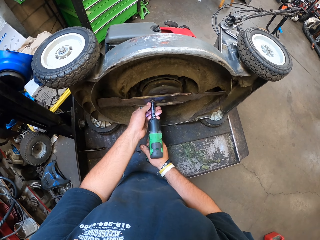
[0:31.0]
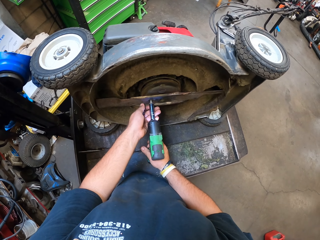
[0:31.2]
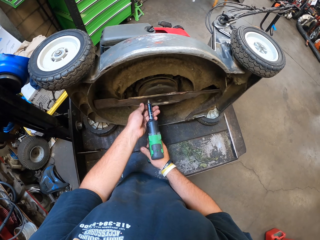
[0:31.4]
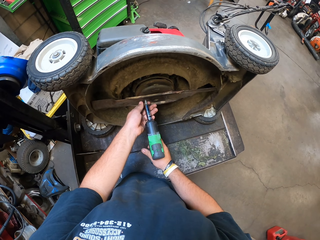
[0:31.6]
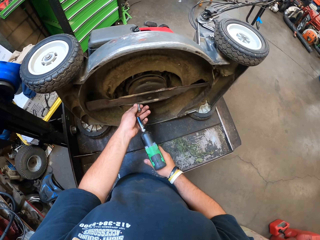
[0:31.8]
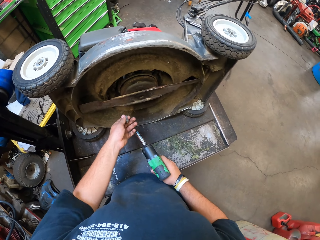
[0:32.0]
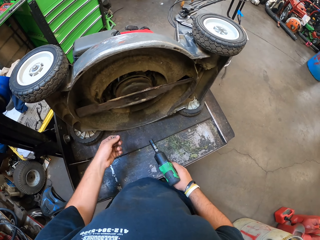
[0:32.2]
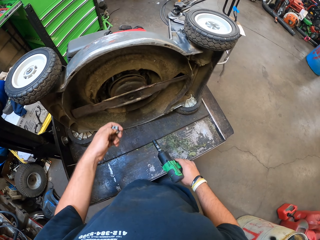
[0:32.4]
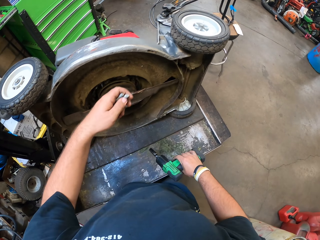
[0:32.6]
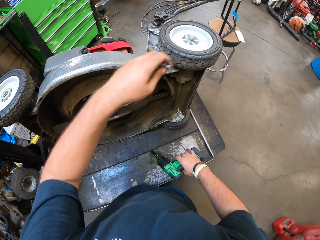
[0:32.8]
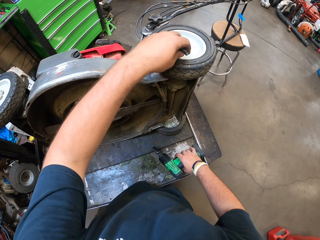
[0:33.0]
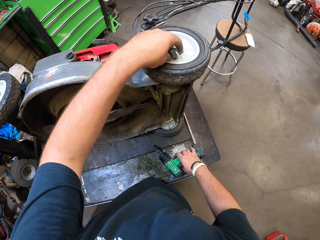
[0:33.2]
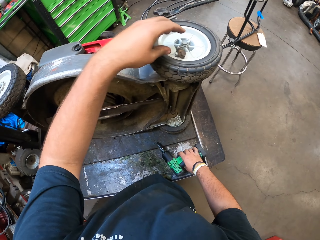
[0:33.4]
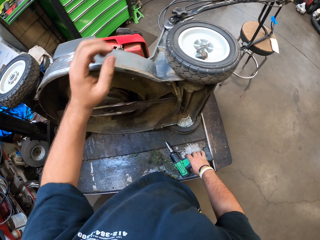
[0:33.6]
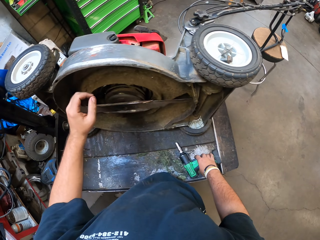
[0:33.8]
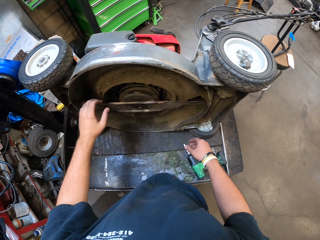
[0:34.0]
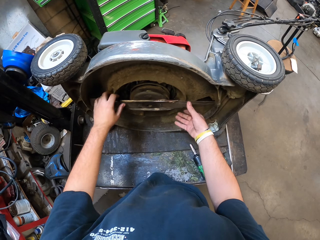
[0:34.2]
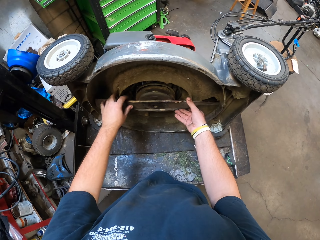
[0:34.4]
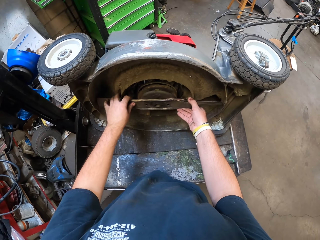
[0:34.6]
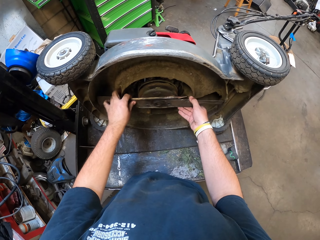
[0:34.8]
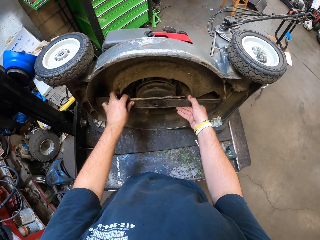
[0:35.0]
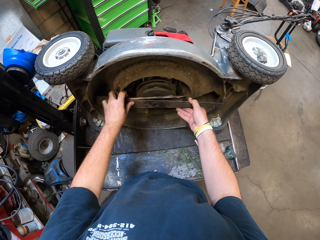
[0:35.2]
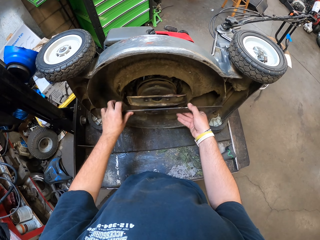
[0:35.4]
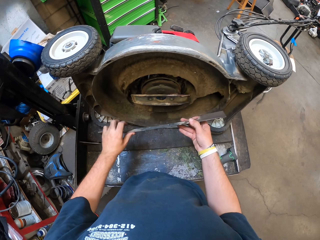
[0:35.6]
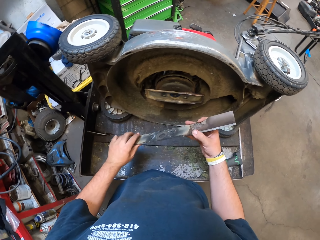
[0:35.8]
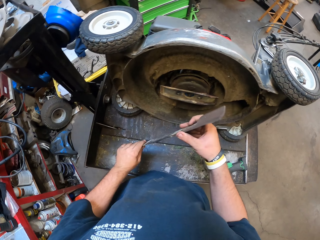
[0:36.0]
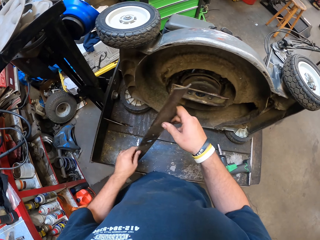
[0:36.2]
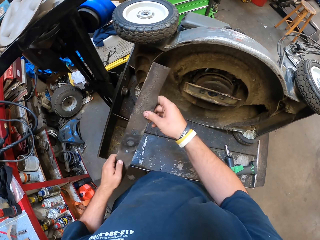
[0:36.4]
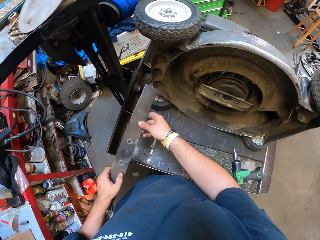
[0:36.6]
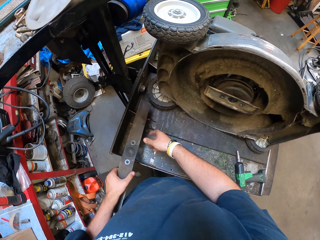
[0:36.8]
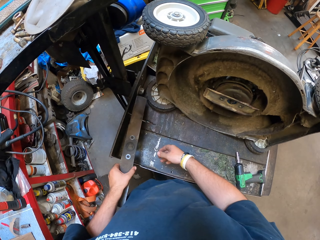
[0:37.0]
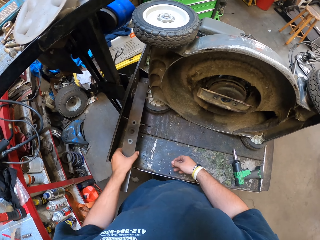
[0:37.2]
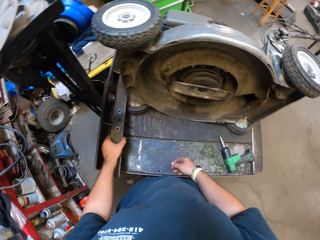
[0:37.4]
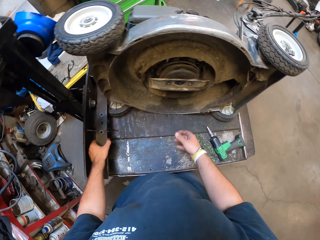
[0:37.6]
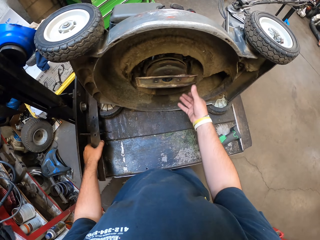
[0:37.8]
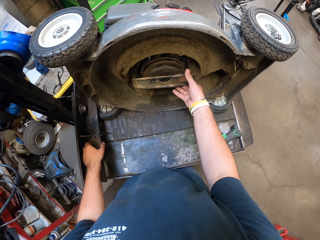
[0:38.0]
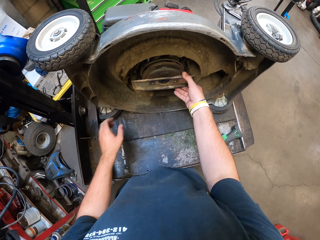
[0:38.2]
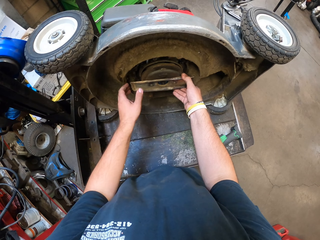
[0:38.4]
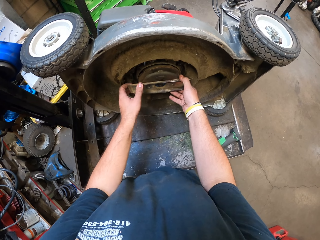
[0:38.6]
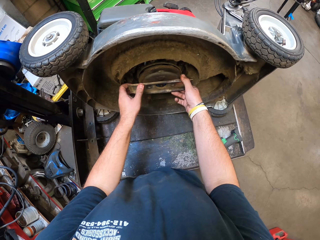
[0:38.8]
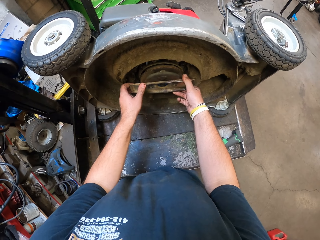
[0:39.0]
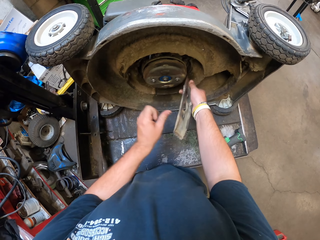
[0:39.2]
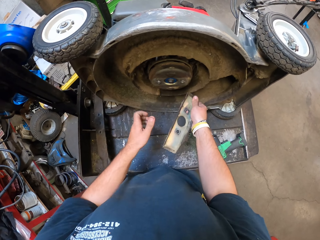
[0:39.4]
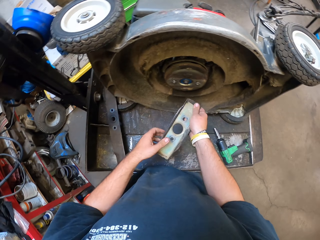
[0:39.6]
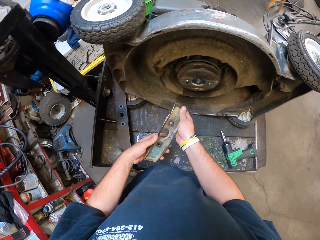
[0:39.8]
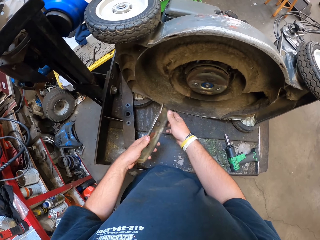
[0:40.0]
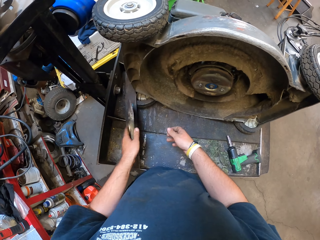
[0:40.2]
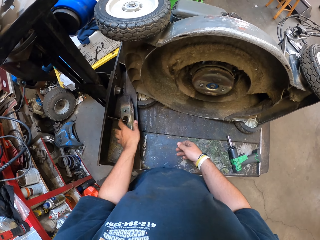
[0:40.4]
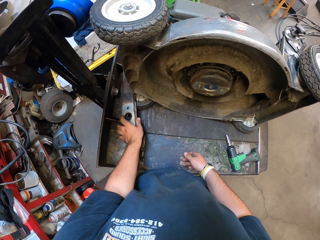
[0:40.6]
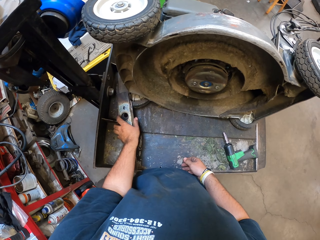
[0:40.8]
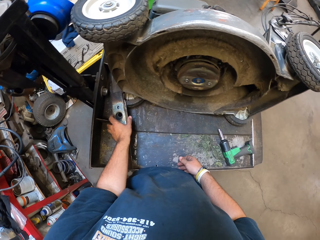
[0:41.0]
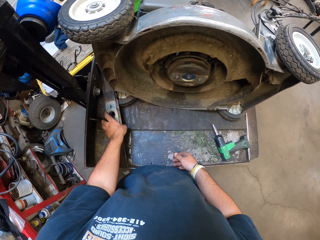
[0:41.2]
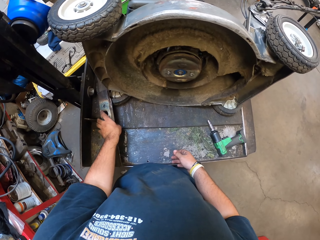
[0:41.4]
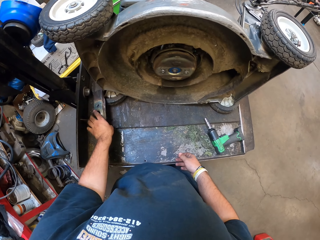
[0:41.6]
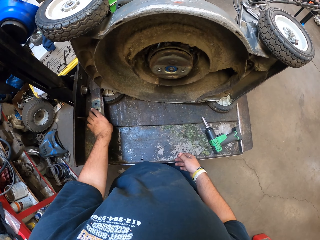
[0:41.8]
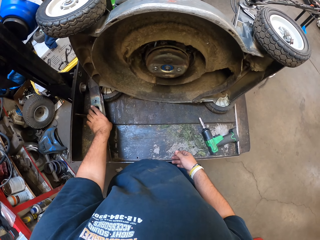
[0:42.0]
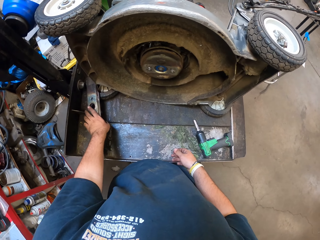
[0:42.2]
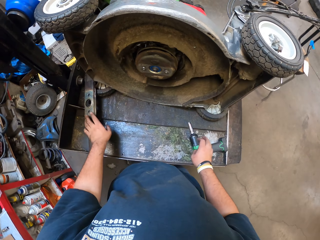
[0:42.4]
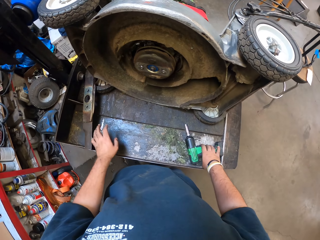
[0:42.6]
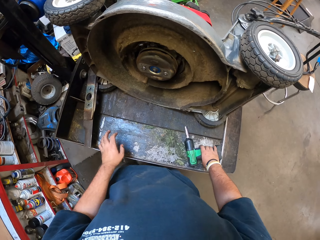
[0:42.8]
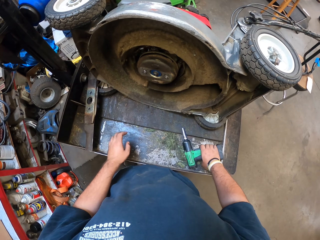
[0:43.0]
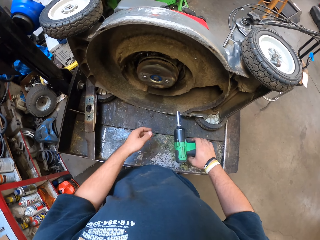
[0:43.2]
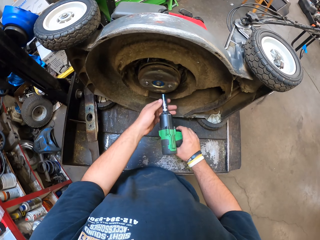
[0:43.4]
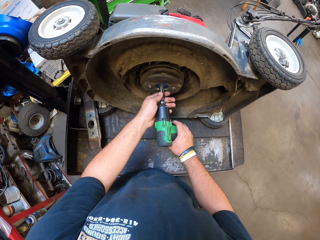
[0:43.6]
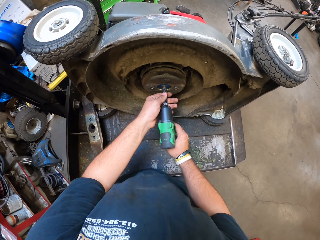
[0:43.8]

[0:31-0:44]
The camera wearer puts the driller down. They put the nuts on the wheel. They remove the blade under the electric grass cutter. They put the blade on the table. They pluck off another blade. They put the blade on the table. They pick the drilling machine and use the drill to untie the screw.

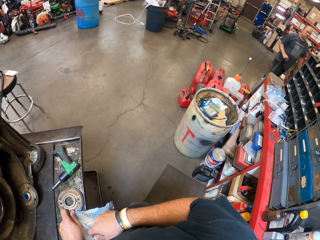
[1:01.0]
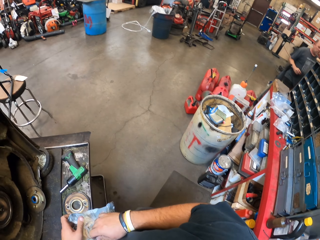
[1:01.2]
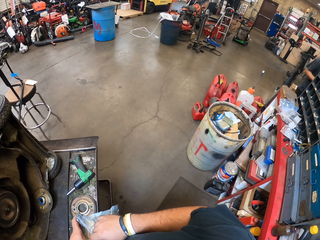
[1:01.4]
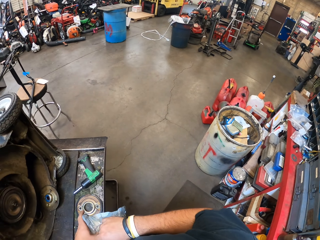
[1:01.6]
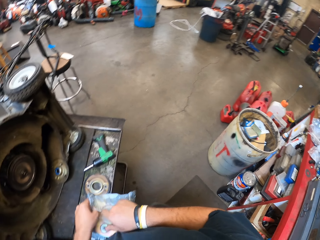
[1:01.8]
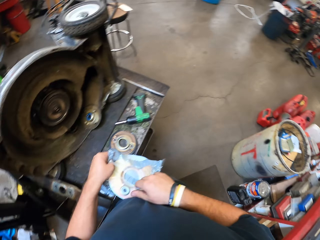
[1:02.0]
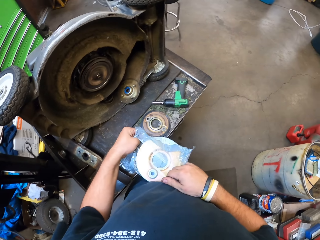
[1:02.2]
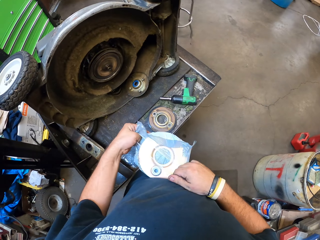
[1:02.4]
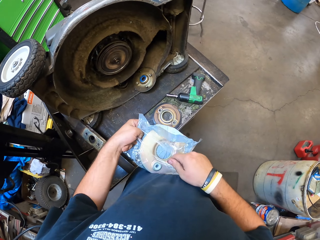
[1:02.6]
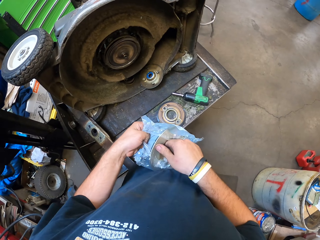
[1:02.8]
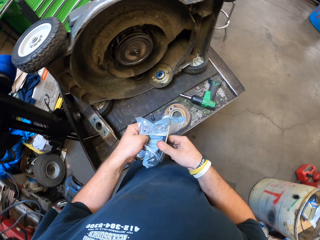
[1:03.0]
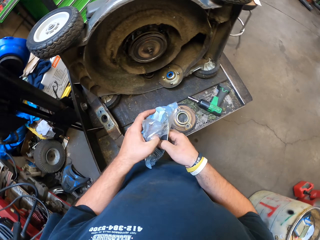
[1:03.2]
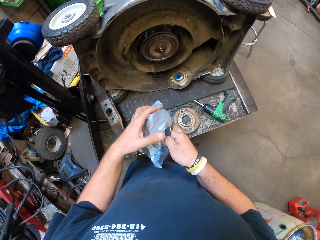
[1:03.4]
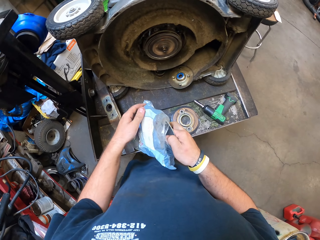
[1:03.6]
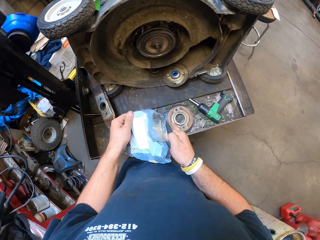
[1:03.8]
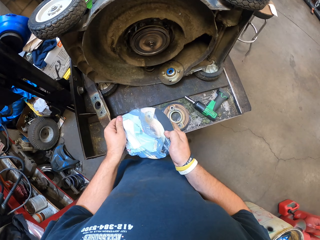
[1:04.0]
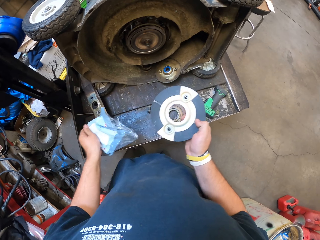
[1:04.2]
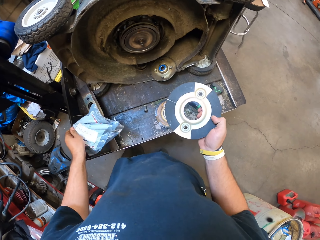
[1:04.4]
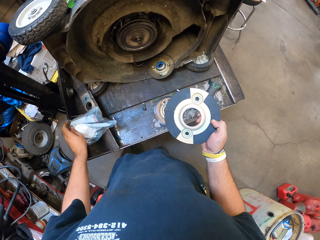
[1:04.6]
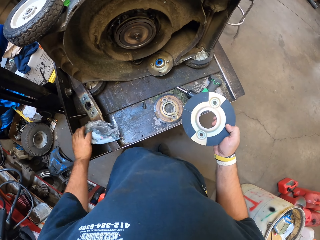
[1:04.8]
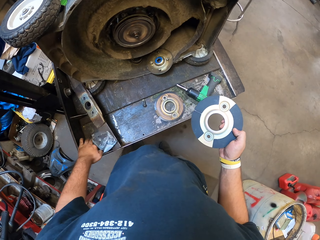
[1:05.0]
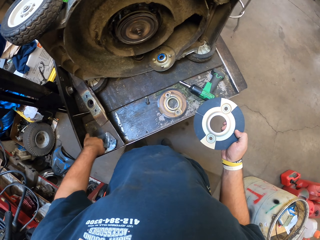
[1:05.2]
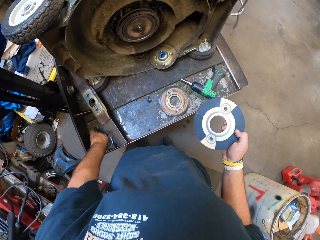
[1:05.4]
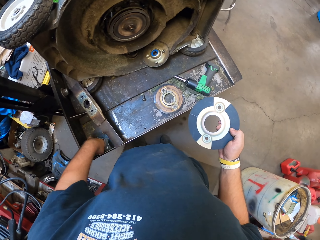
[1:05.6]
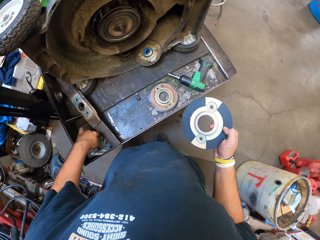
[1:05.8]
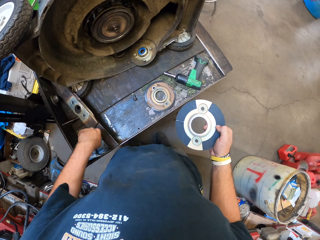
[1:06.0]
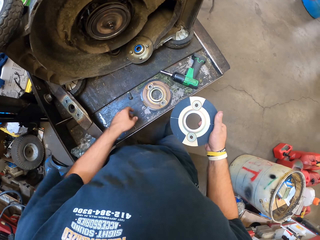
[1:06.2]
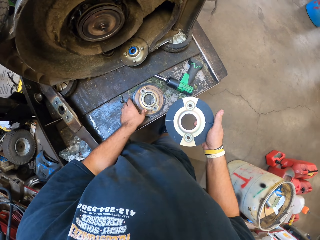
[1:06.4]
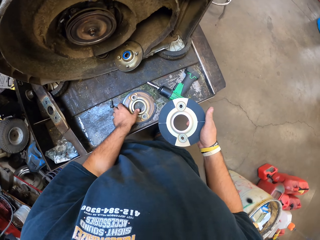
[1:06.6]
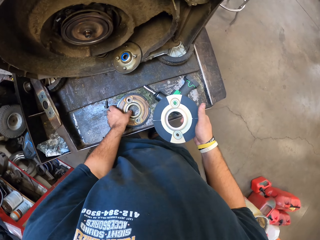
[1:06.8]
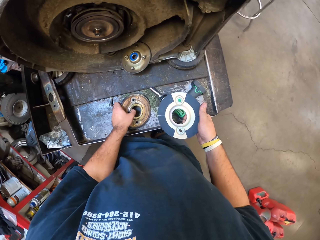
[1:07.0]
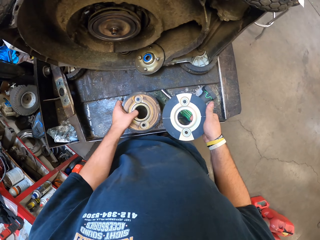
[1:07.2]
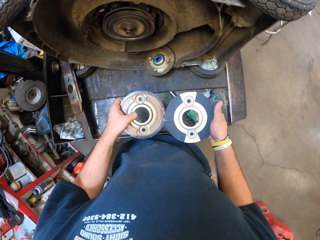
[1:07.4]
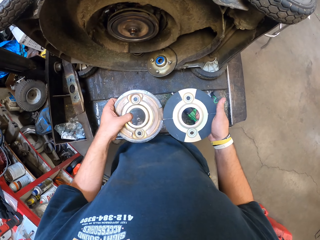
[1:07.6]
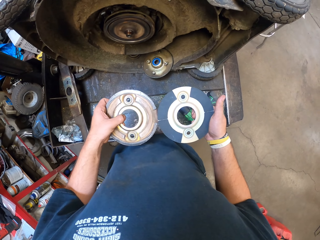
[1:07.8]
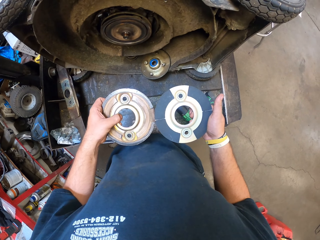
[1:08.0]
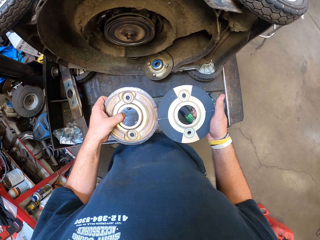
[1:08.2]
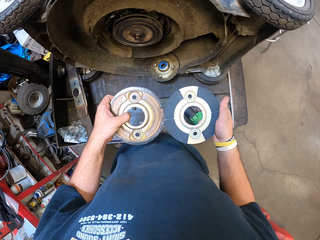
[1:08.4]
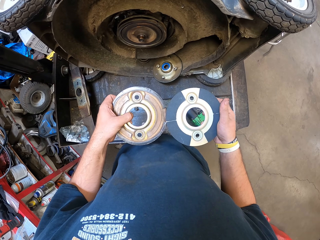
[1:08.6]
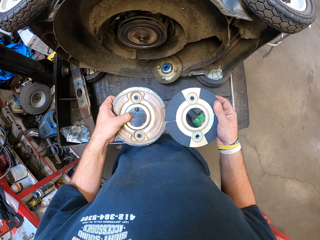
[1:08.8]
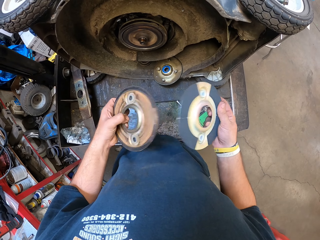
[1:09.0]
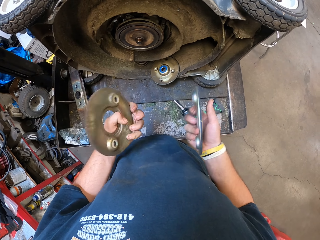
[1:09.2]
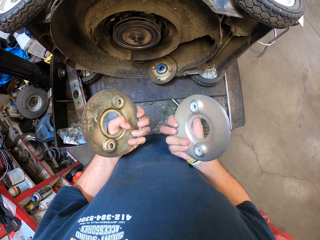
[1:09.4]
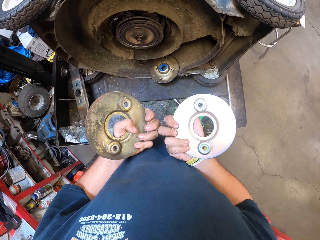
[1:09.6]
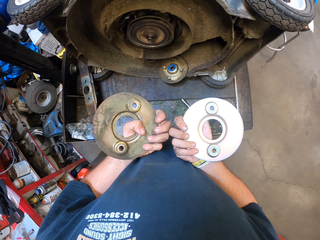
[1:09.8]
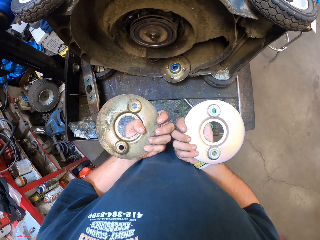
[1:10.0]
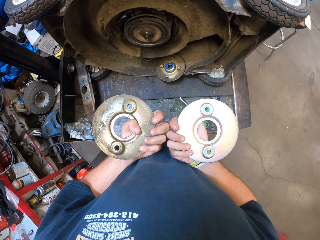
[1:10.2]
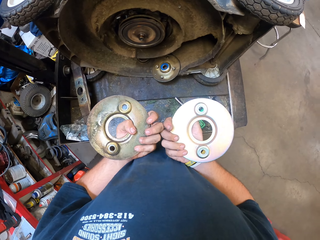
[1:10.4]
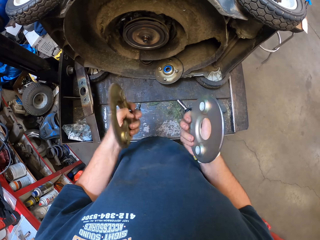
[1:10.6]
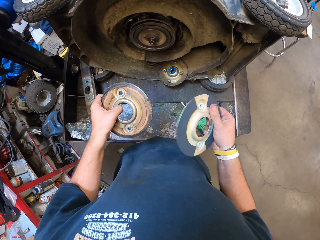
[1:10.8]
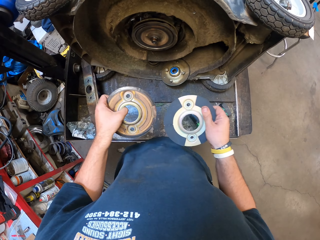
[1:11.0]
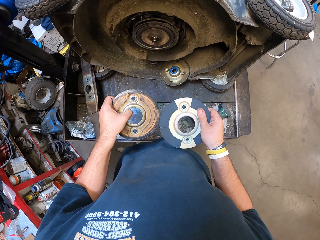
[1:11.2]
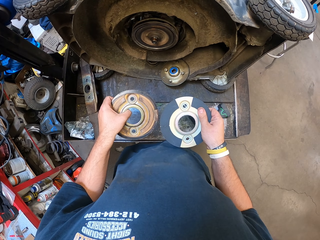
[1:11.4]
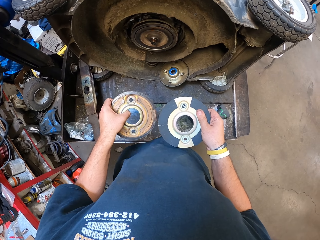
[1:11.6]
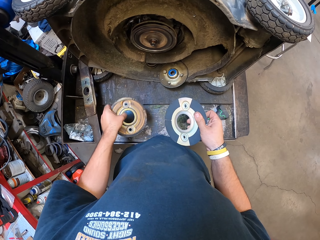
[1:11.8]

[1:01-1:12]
A person walks in the garage. The camera wearer puts the shield on the table. They remove the shield from the nylon bag. They put the nylon on the table. They pick the shield on the table. They turn the shield on hands.
